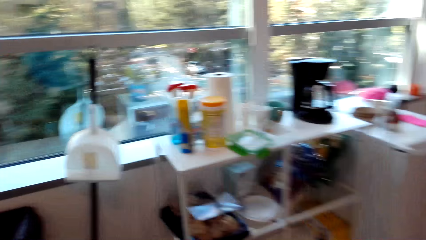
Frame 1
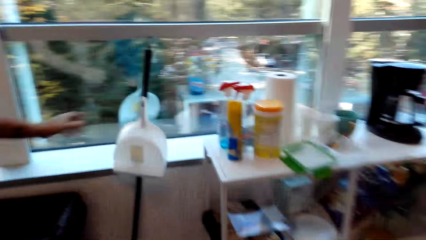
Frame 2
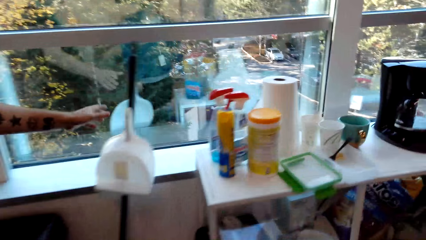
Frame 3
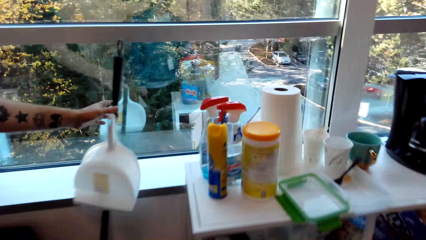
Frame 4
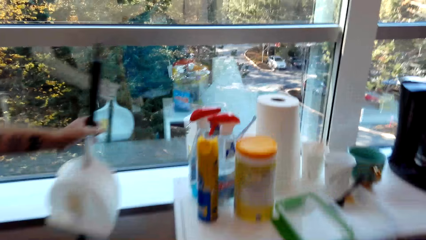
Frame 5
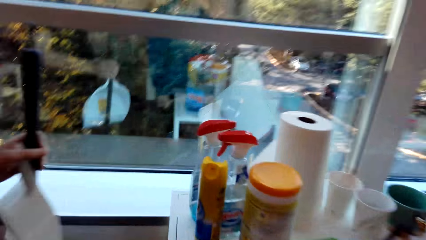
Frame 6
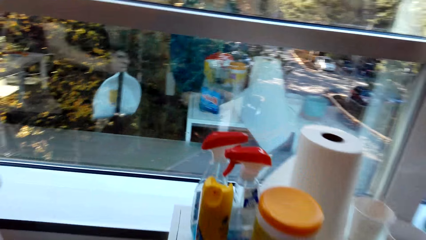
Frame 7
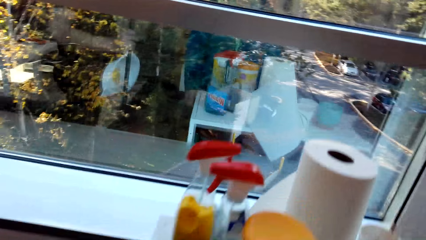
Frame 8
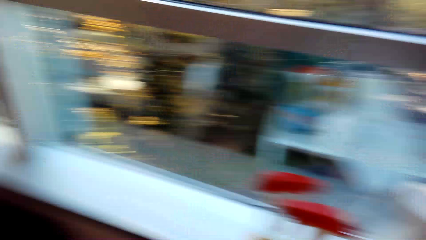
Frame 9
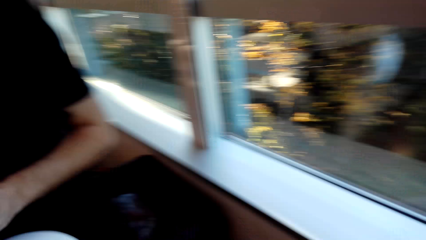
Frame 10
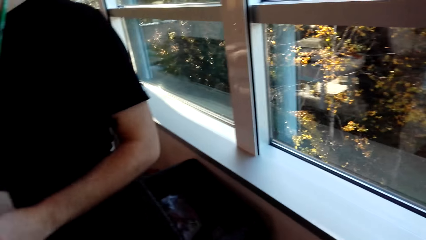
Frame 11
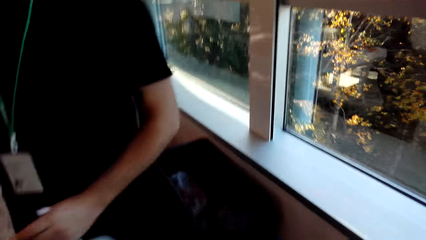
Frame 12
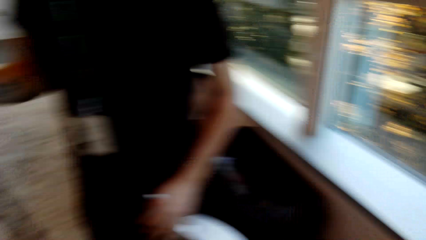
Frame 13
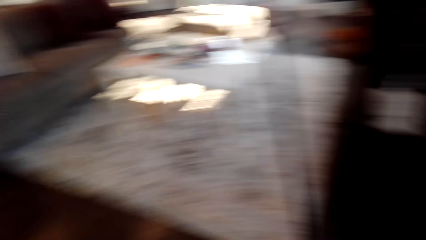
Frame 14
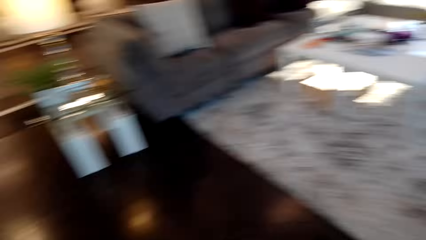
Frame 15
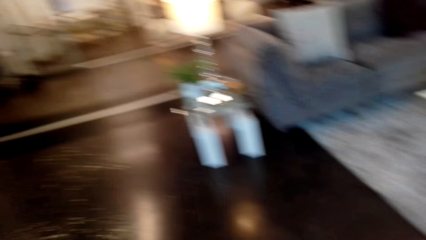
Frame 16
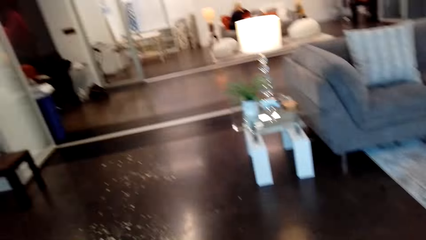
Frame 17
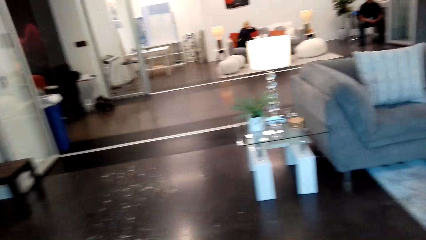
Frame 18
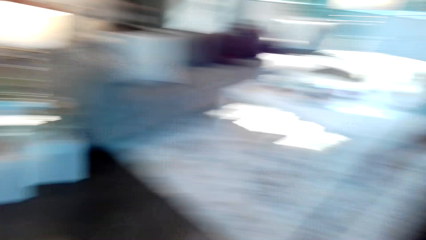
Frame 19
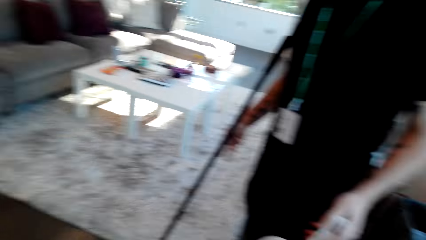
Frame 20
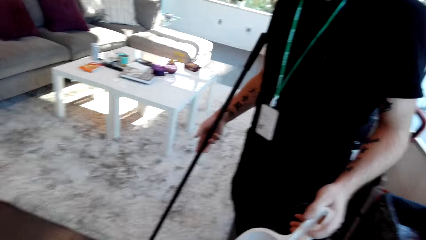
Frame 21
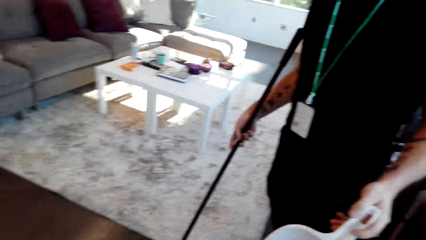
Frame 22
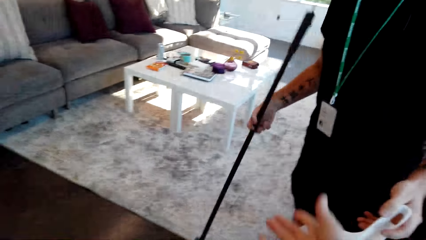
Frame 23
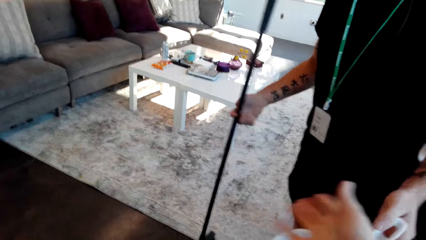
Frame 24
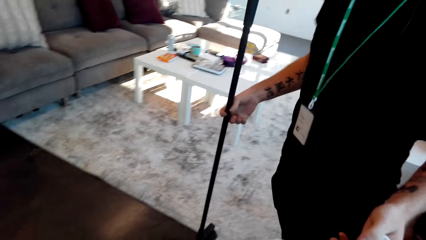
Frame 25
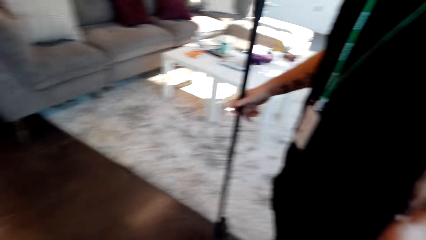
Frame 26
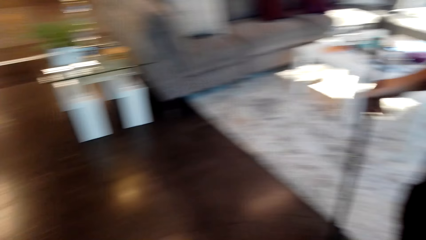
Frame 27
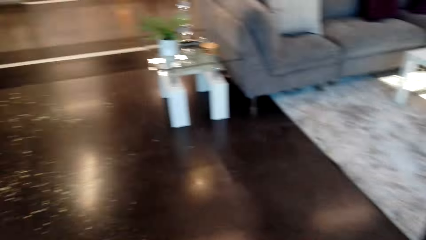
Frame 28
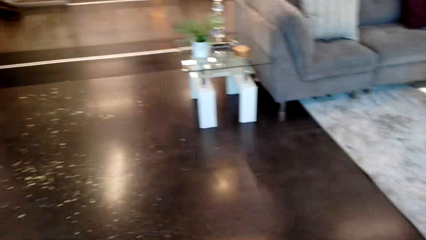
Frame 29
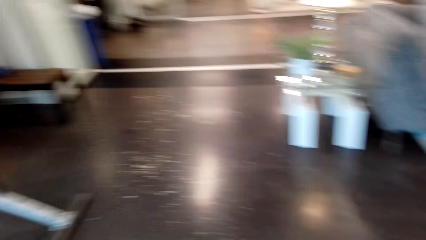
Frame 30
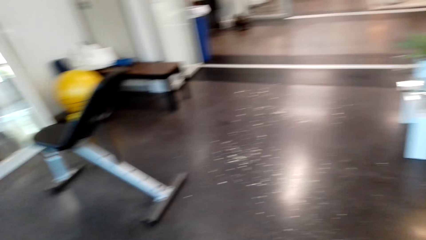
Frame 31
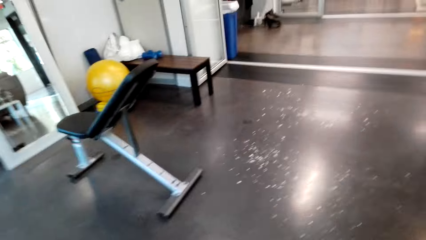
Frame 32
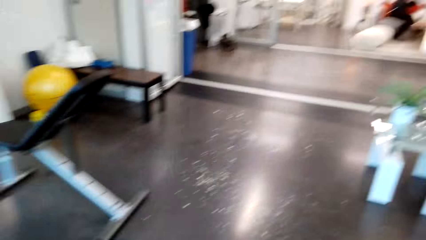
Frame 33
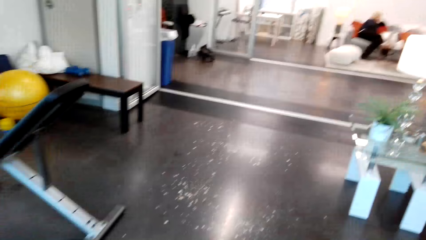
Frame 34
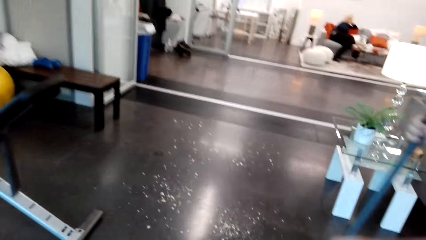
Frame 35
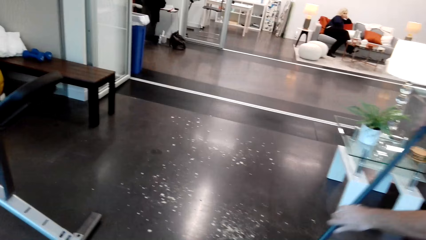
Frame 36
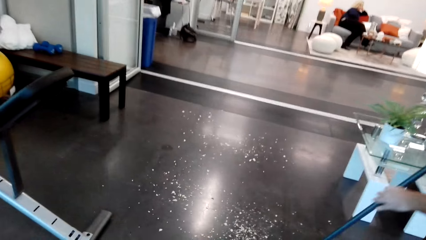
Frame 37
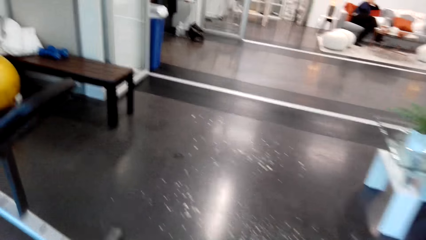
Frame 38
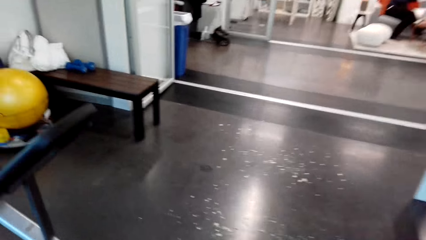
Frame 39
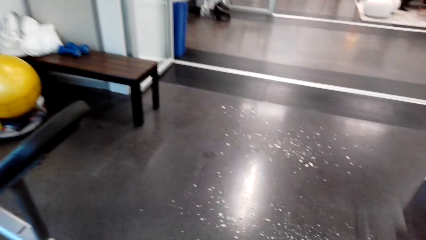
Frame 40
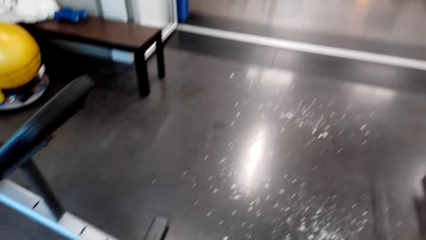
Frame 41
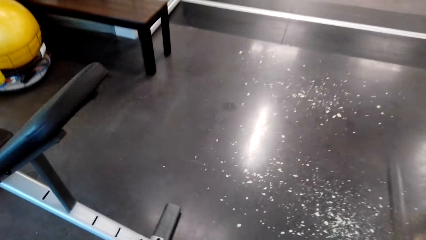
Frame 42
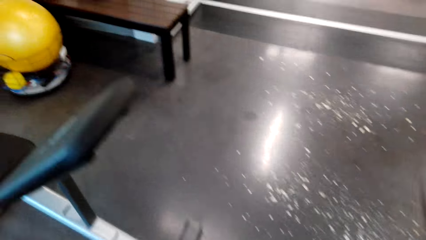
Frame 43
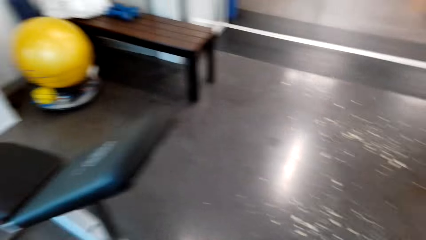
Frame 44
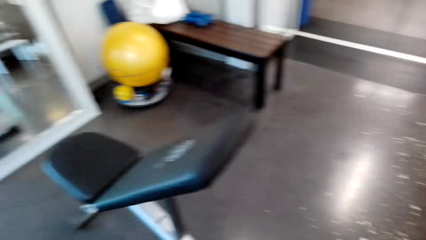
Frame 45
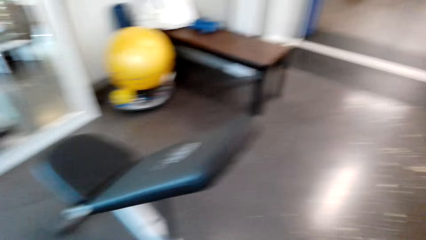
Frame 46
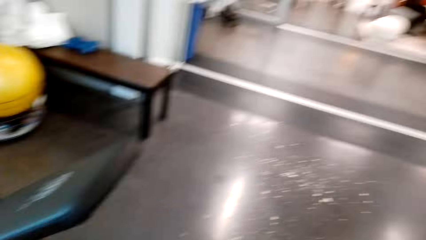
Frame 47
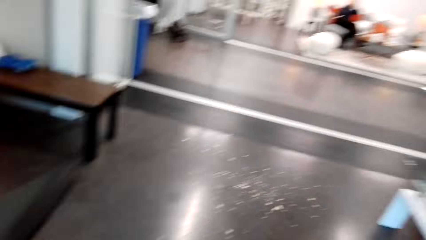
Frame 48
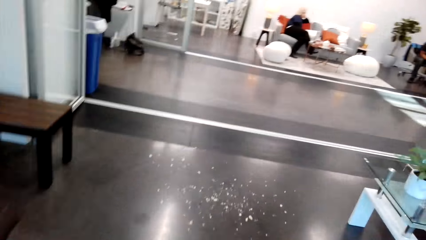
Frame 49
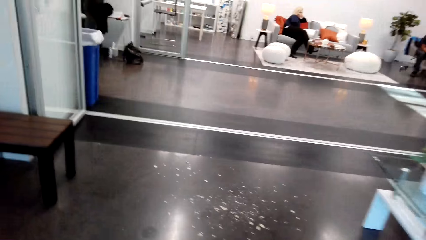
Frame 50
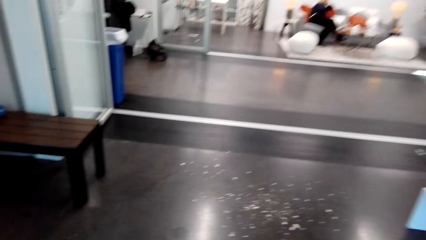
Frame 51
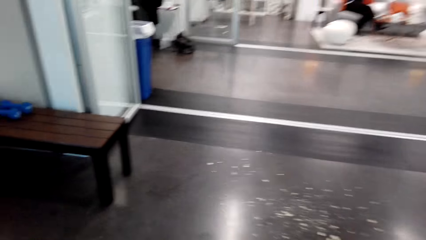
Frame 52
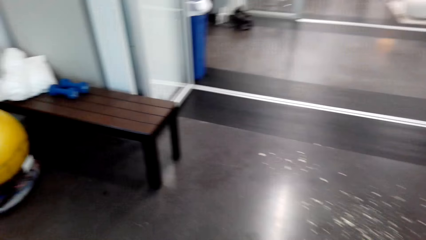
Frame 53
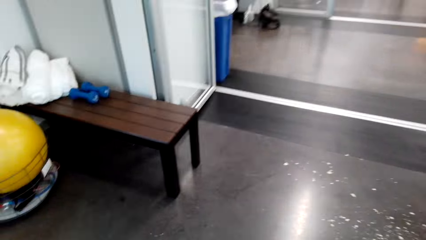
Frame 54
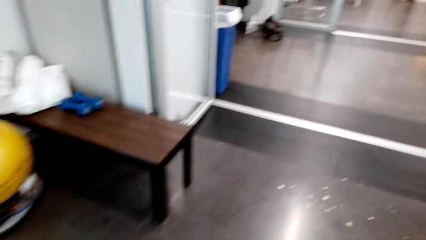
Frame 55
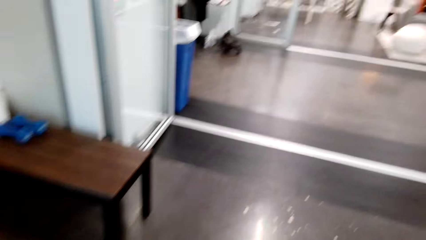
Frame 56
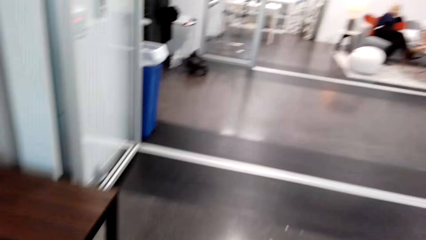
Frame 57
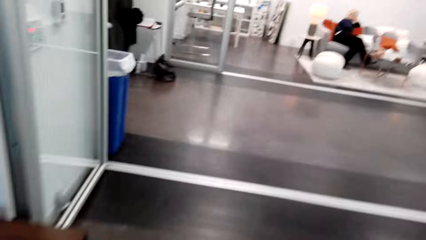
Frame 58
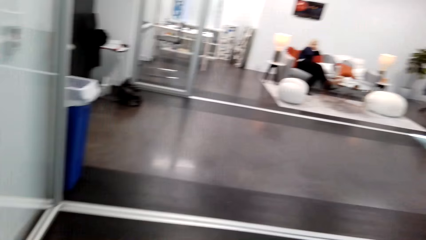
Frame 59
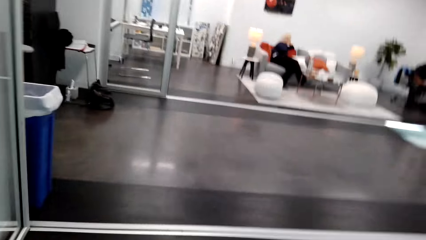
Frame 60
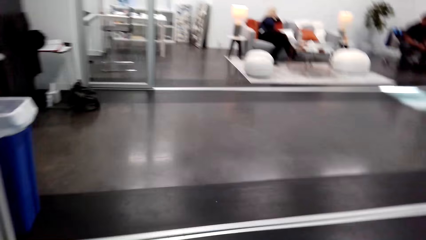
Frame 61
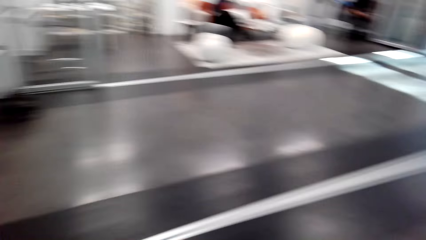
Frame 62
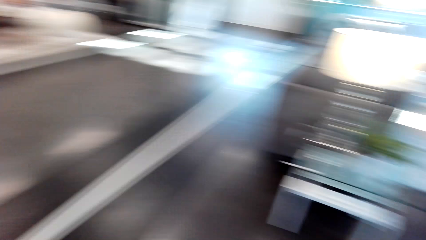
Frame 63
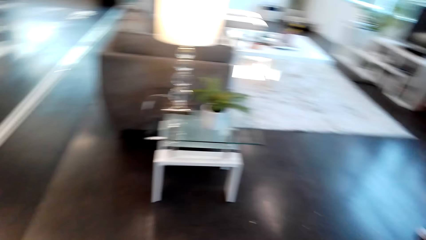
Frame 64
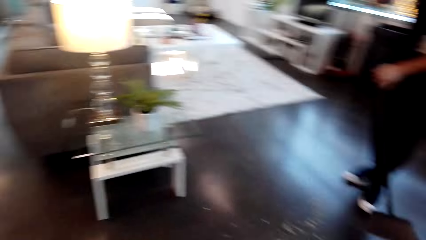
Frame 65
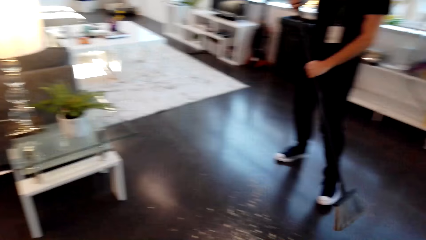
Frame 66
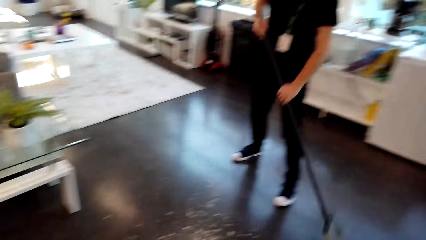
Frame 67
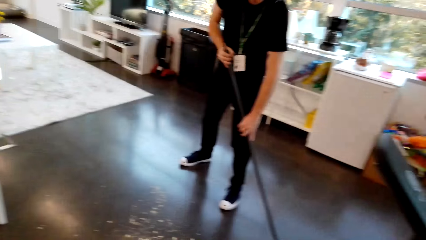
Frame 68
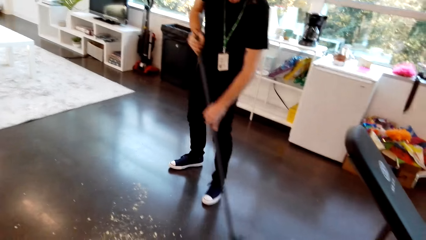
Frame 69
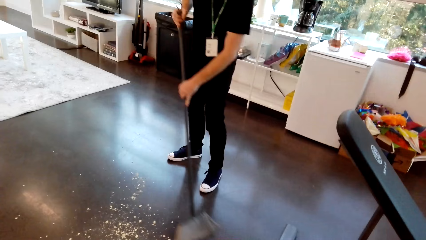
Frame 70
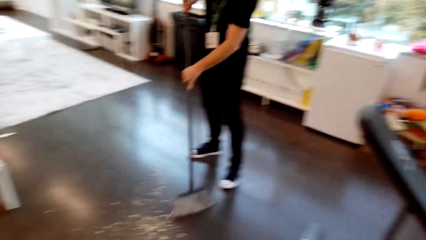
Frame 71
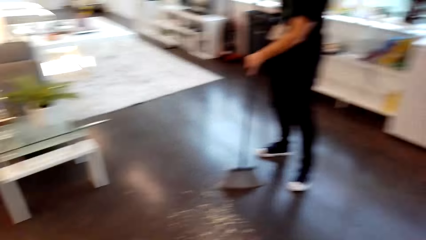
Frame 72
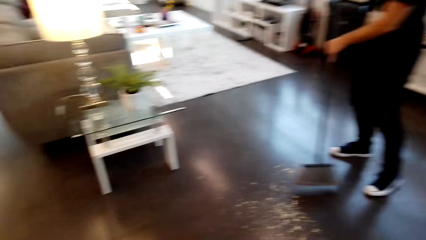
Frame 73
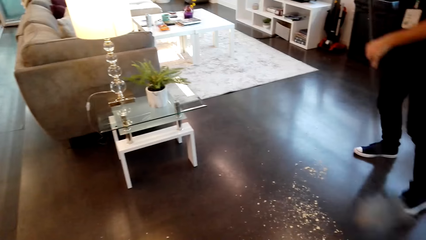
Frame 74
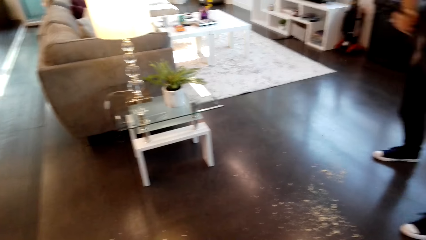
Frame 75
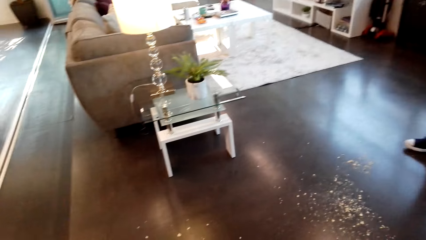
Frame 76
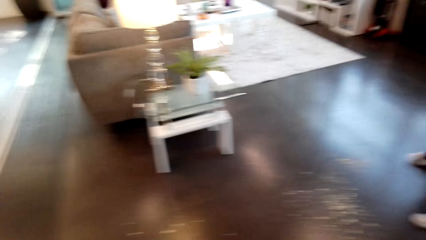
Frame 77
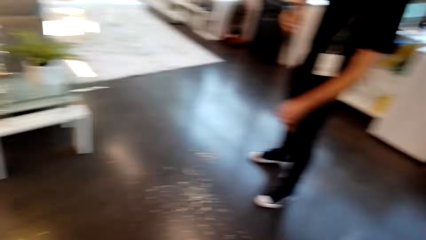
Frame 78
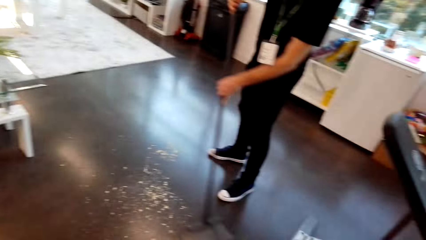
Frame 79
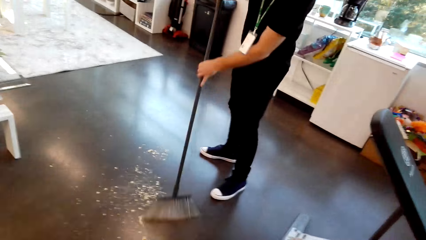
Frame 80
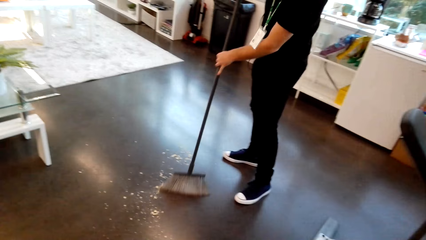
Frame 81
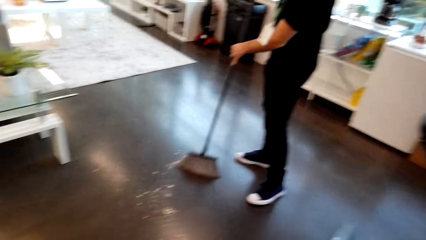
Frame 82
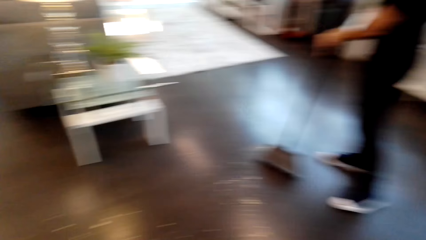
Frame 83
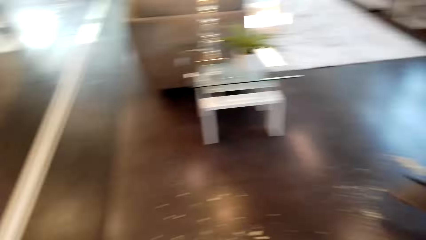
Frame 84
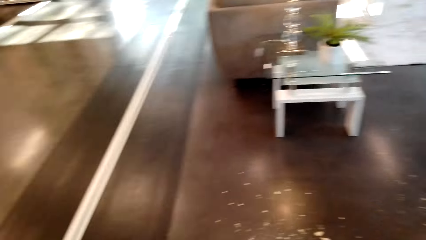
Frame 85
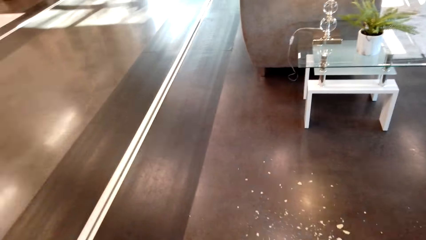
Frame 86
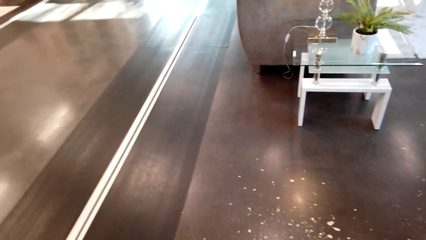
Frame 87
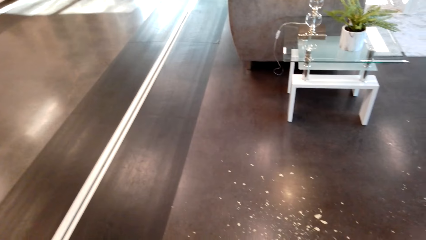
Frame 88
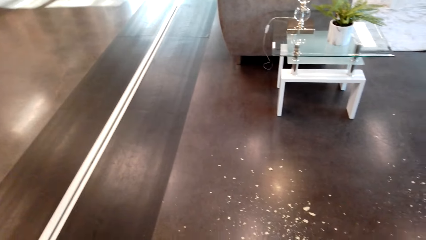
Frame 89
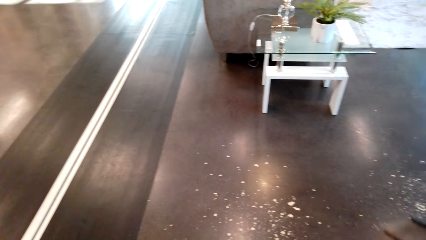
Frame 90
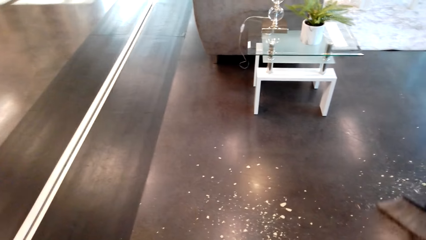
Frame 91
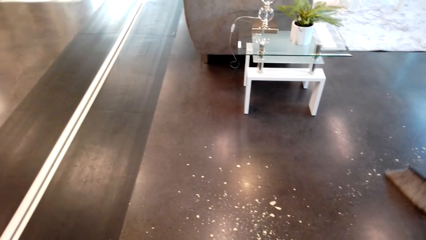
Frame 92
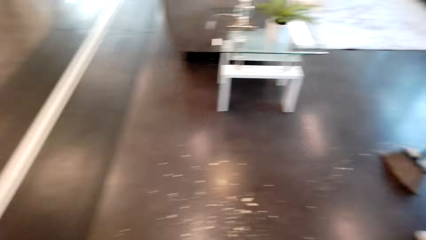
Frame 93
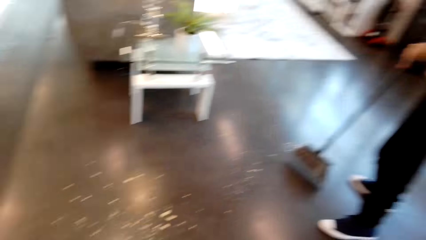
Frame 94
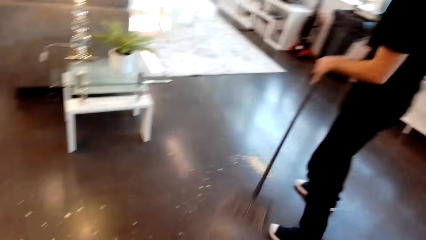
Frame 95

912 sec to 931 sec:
A man grabs a pan. The man grabs a broom. The camera wearer speaks. The man speaks. The man sweeps the floor. The camera wearer walks forward. They speak. The man sweeps the floor with the broom. The camera wearer turns around.
